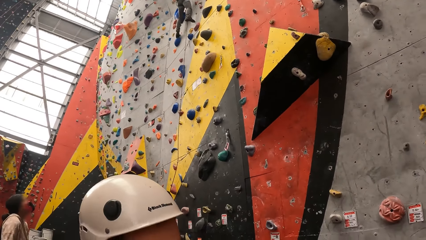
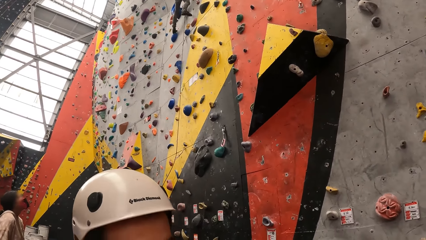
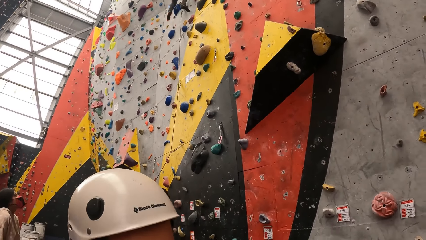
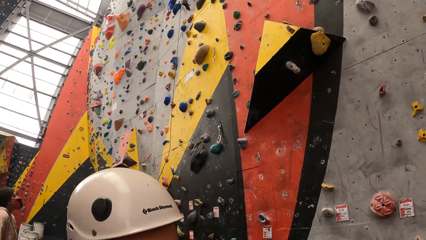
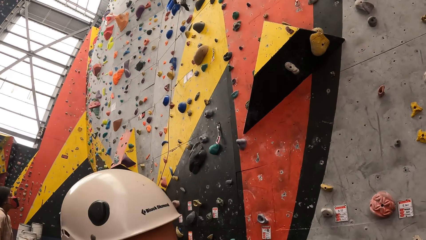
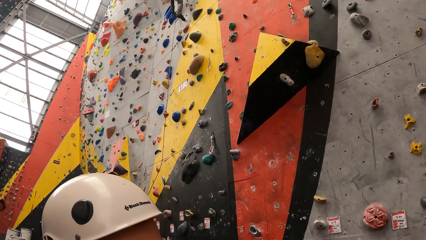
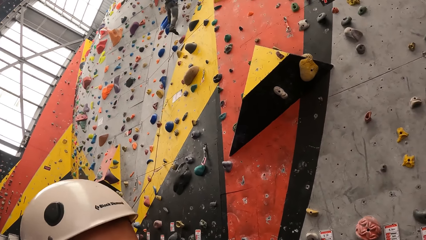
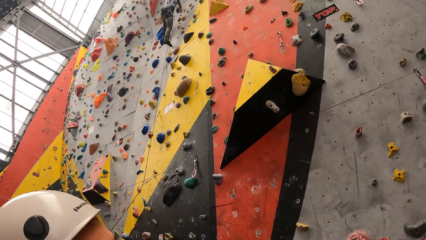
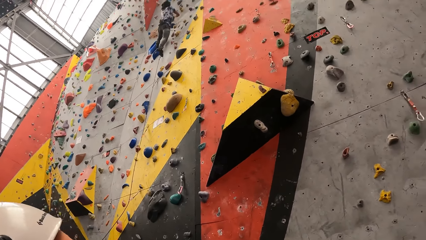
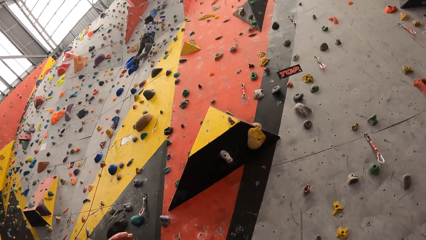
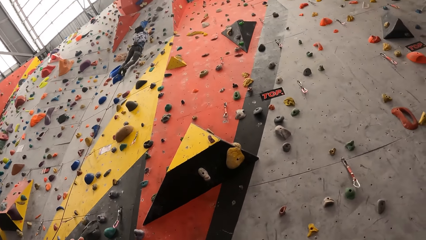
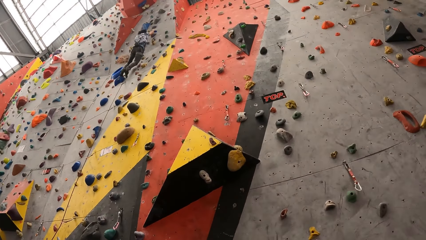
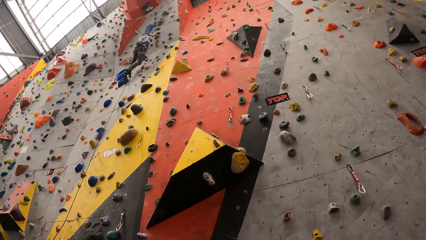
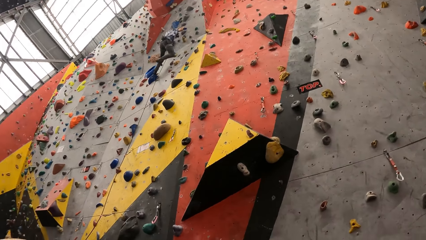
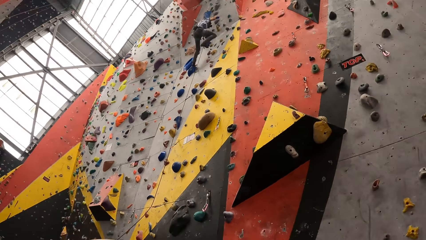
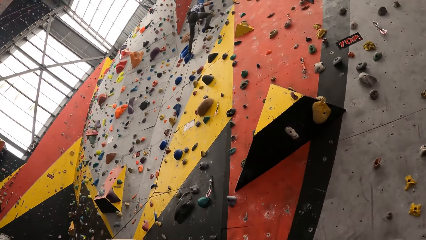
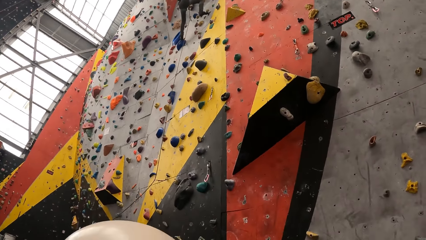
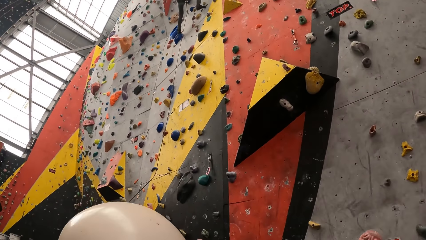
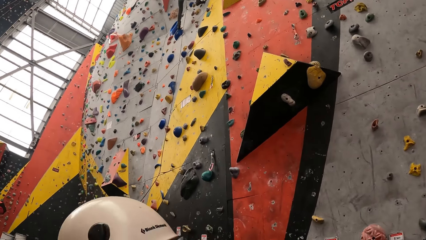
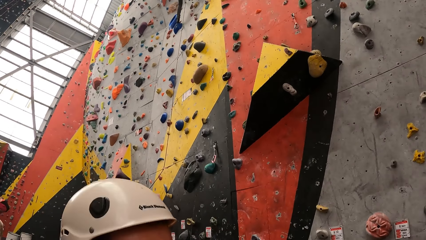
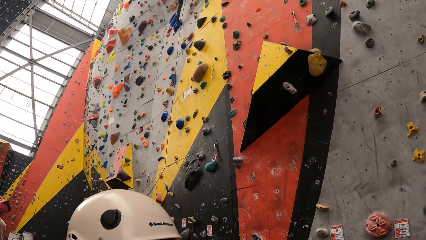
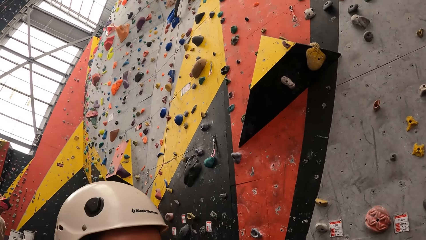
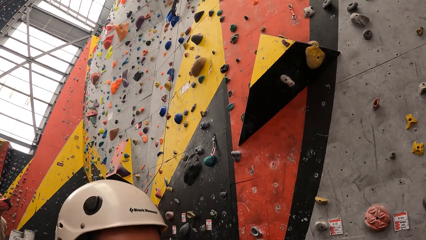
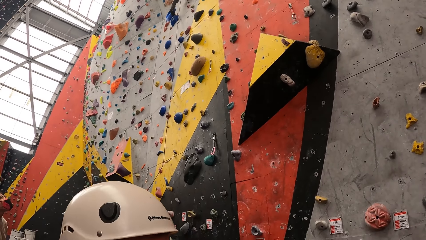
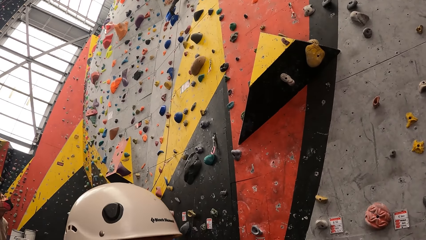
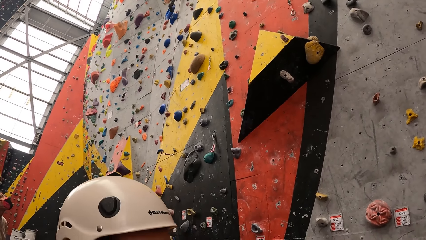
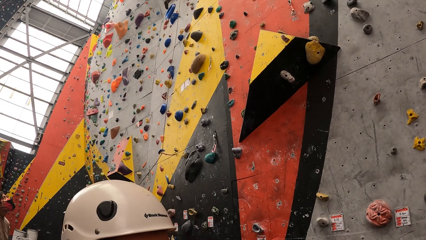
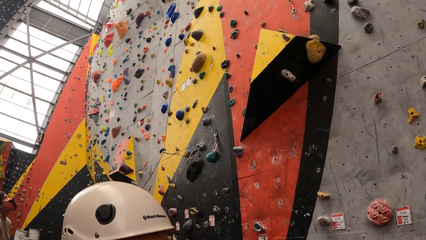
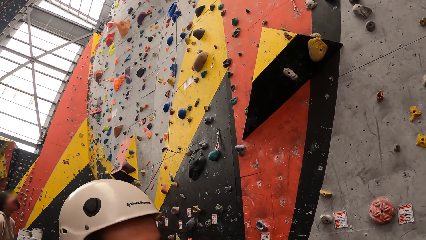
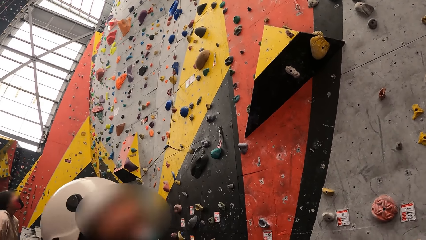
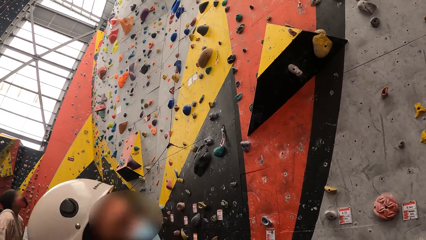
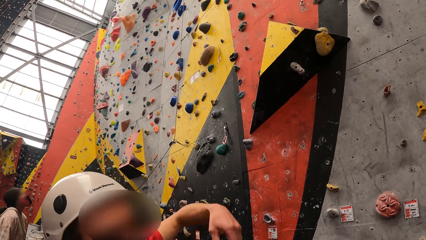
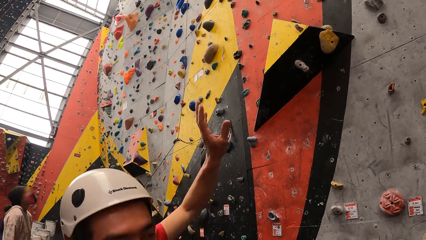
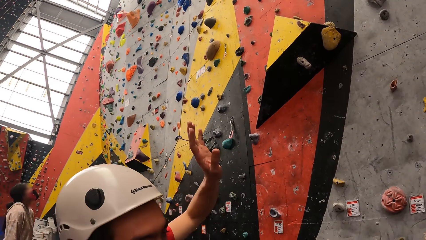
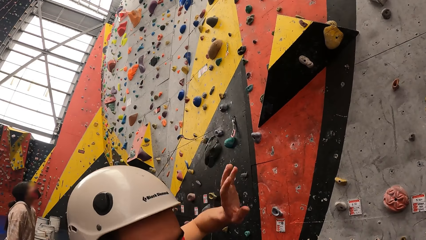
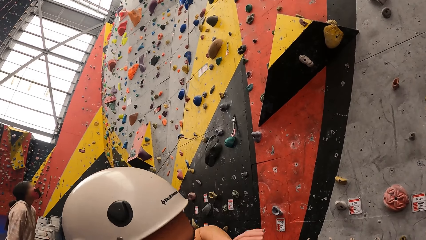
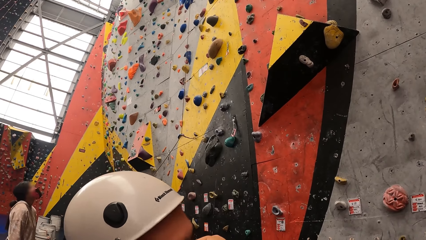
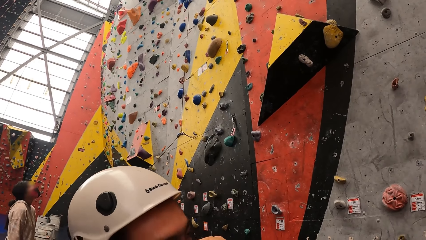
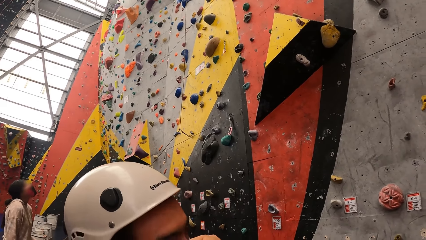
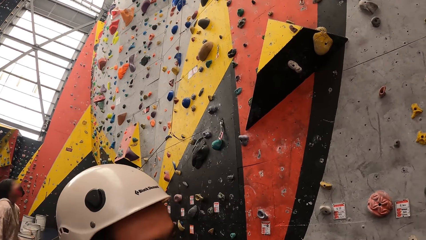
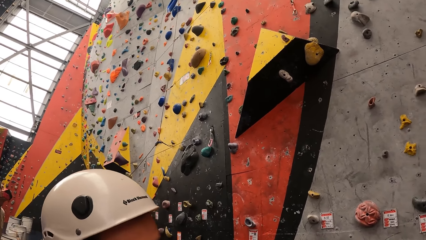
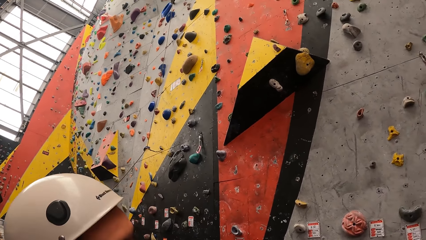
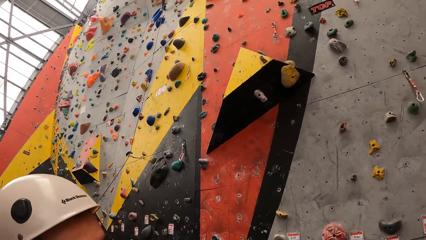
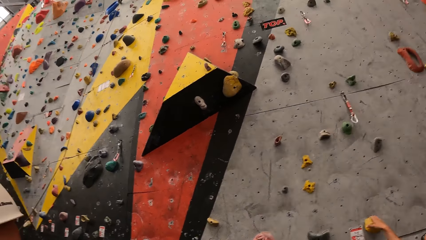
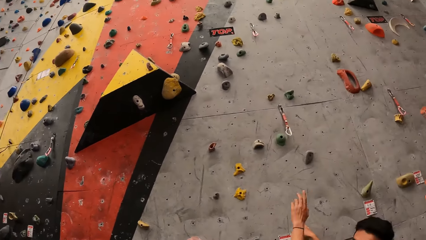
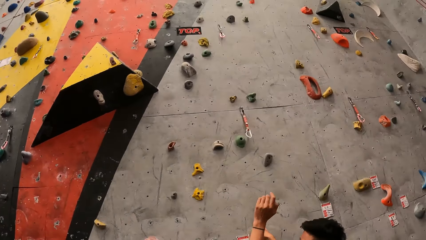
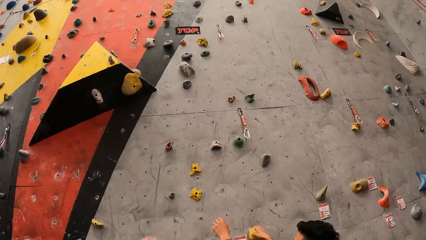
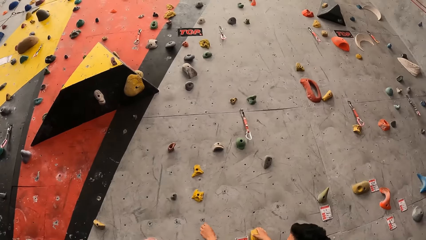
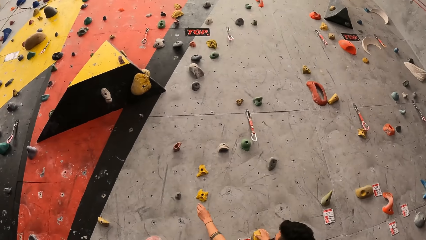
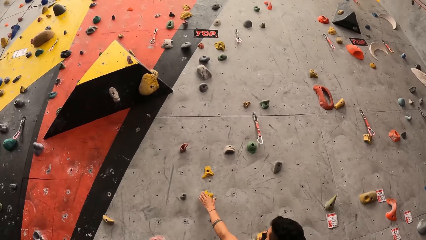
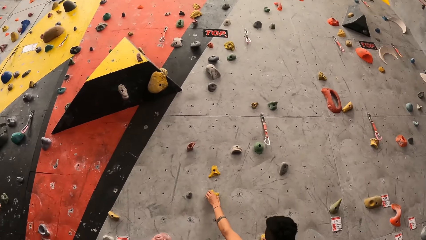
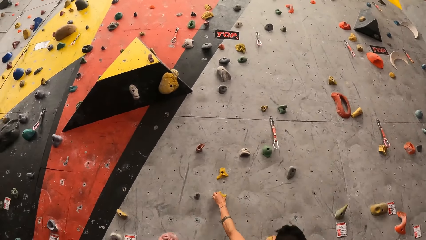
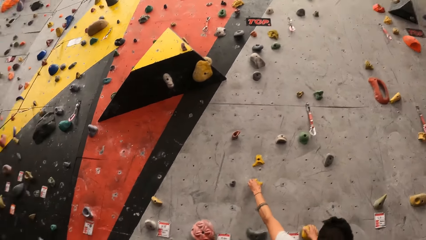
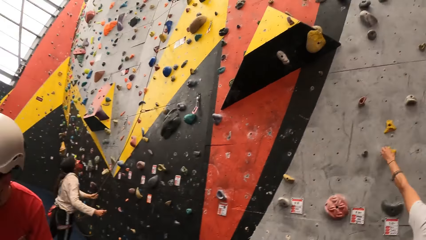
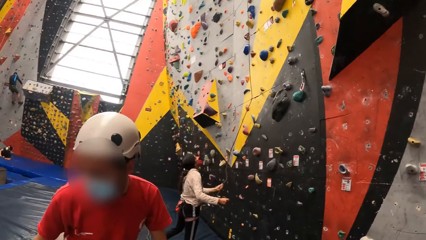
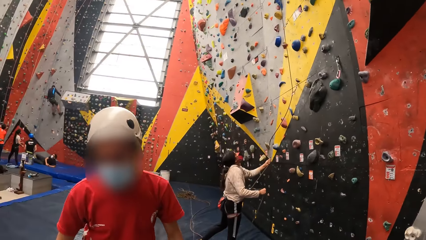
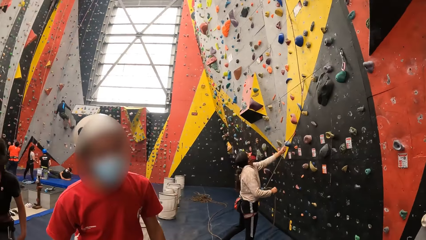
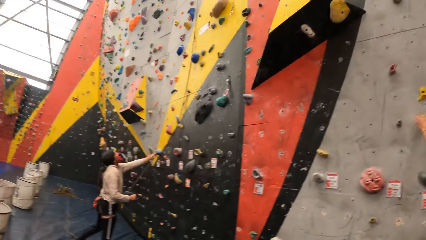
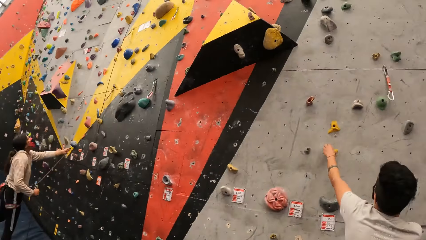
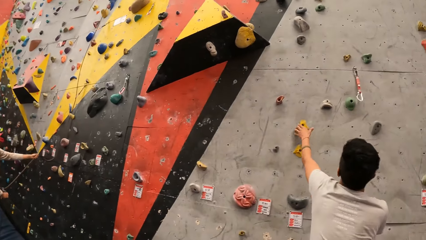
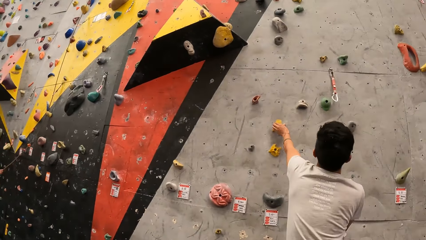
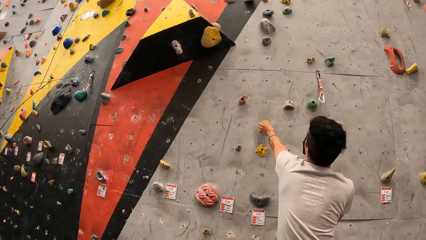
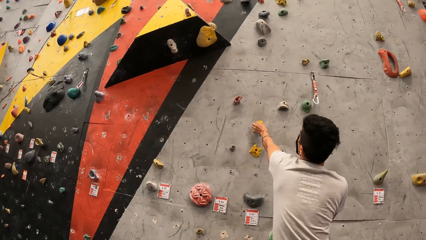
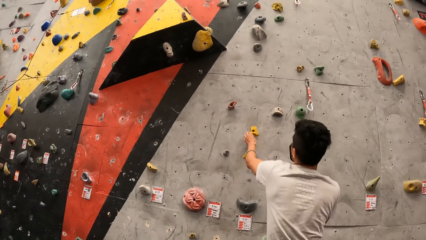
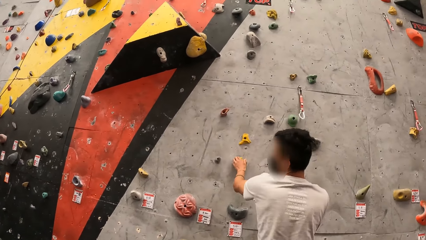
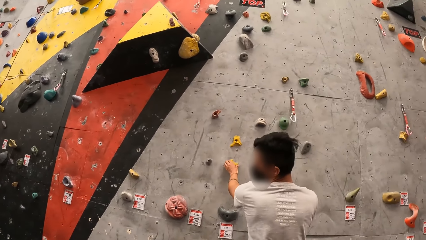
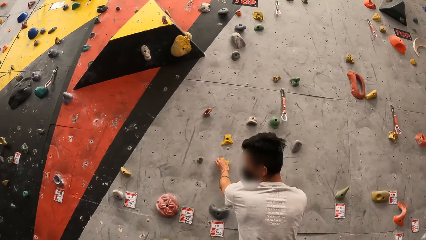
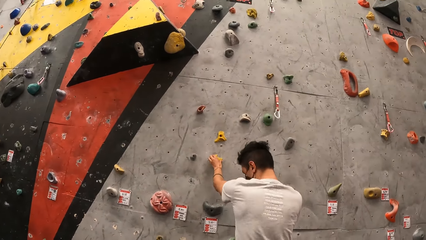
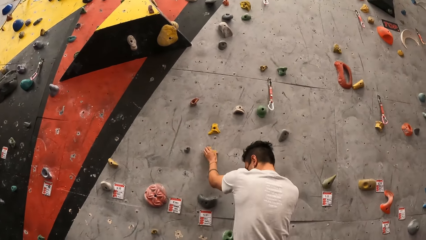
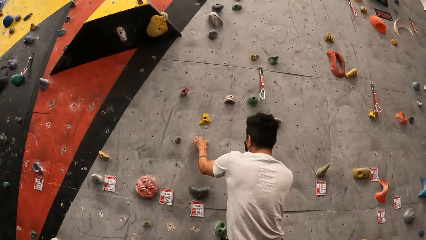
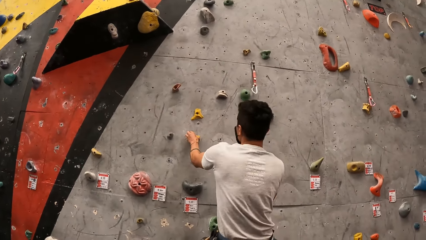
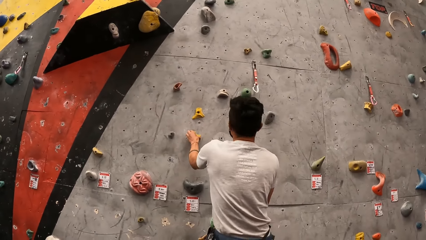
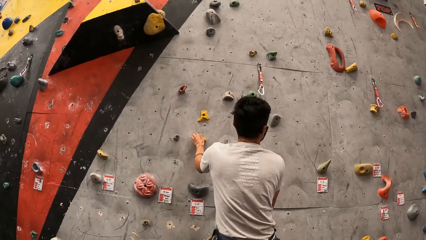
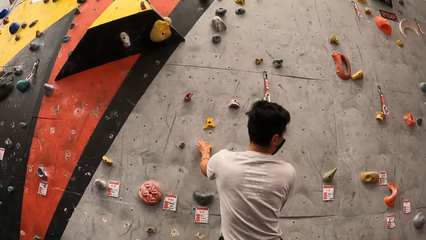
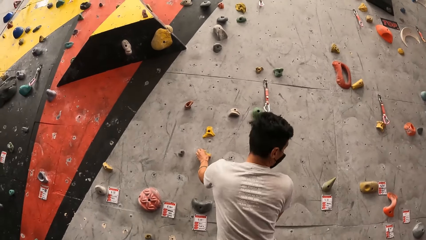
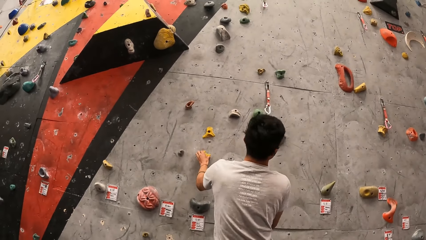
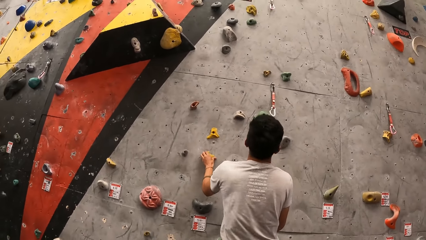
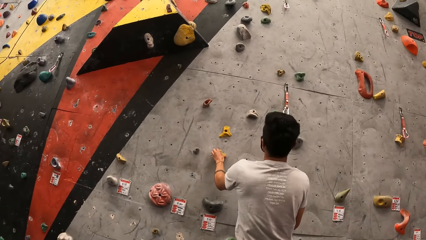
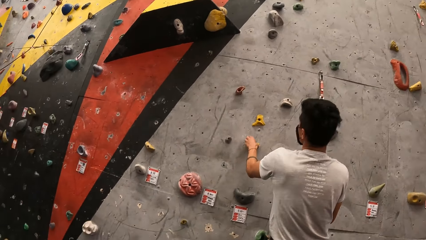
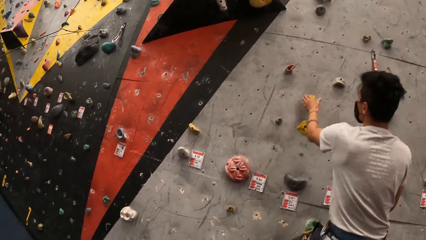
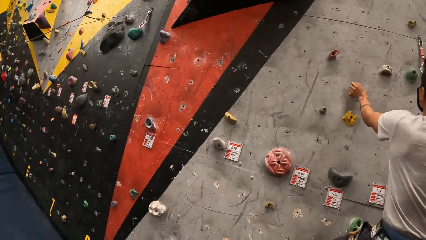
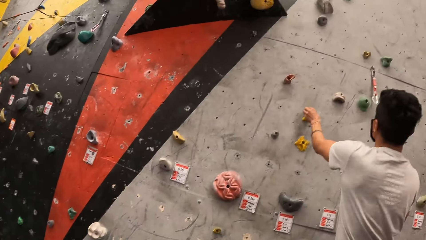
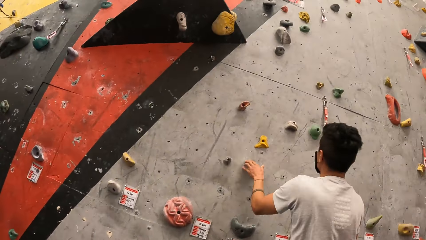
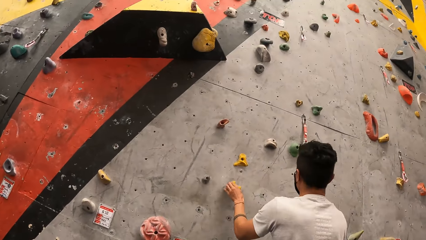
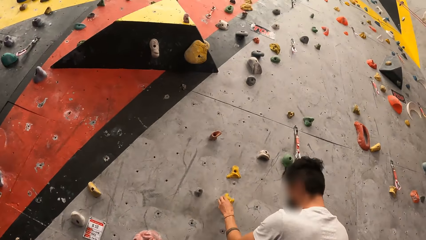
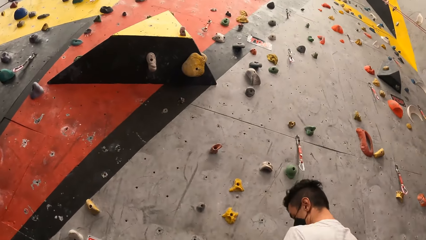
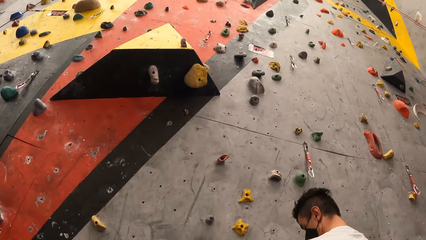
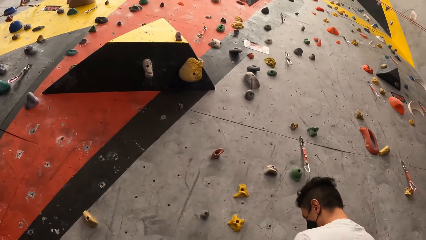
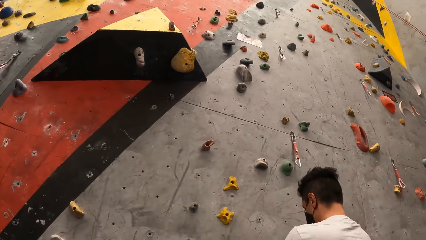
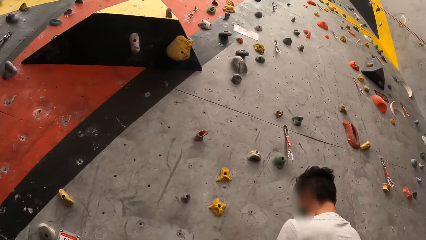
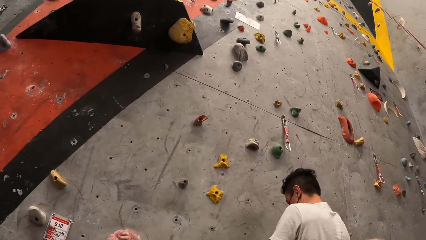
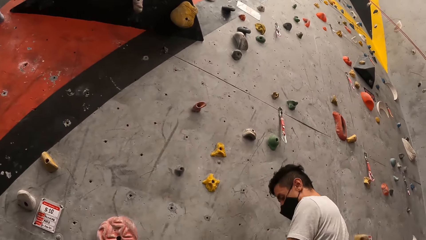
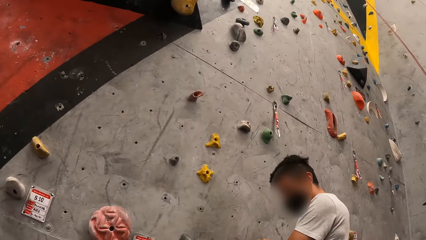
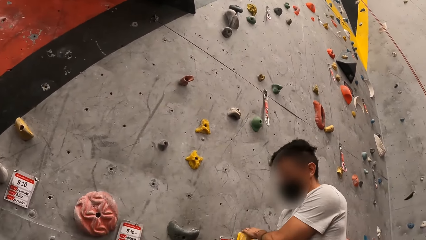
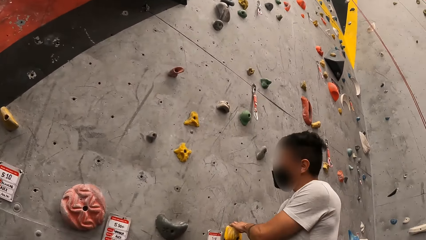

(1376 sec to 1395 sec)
The camera wearer converses with a person. A man climbs the wall. The camera wearer looks at the man climbing the wall.
